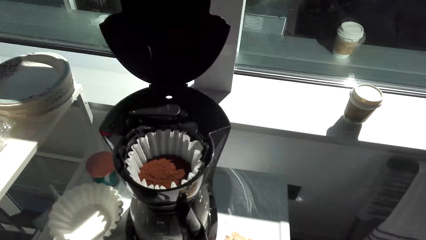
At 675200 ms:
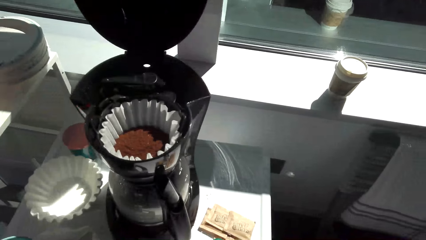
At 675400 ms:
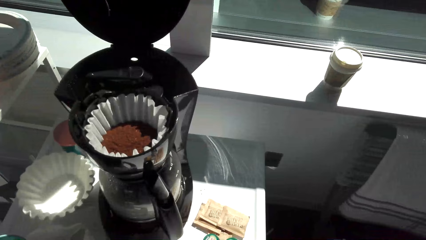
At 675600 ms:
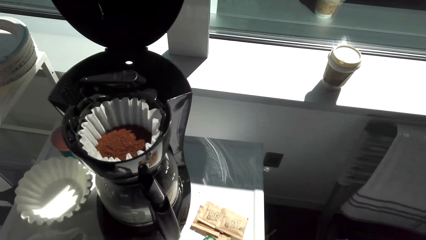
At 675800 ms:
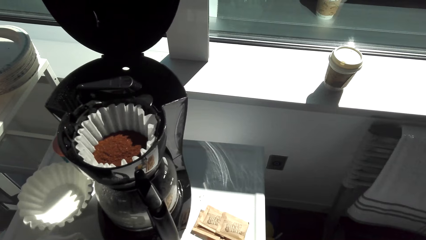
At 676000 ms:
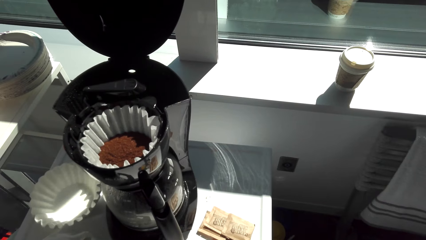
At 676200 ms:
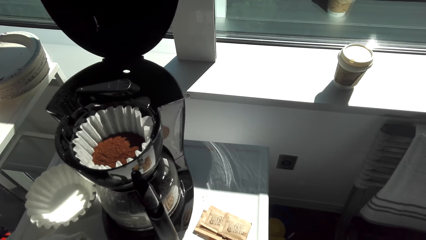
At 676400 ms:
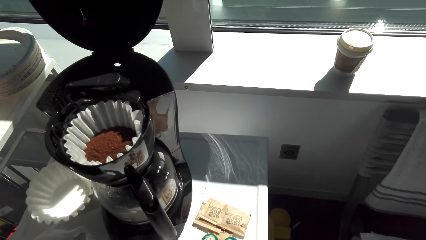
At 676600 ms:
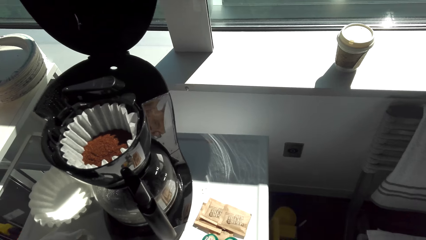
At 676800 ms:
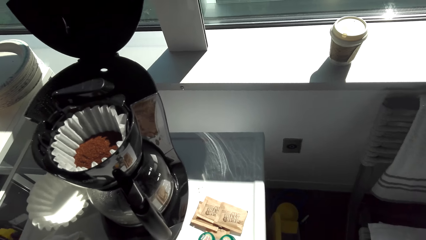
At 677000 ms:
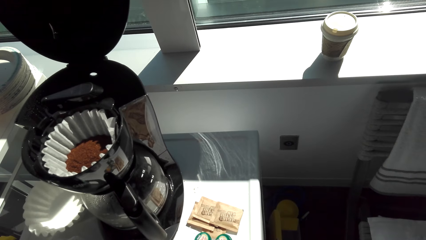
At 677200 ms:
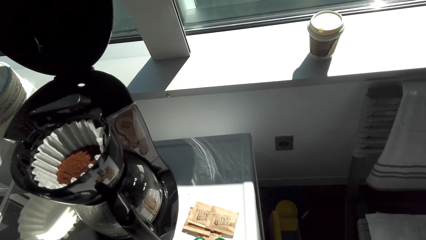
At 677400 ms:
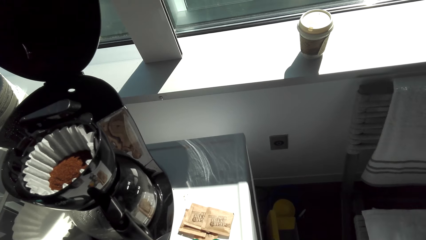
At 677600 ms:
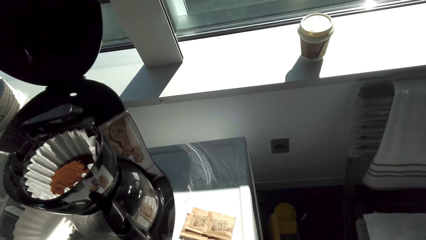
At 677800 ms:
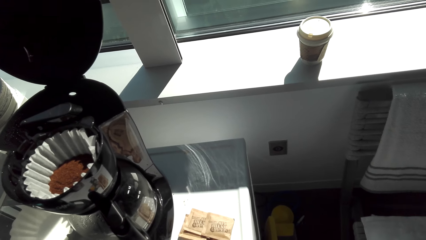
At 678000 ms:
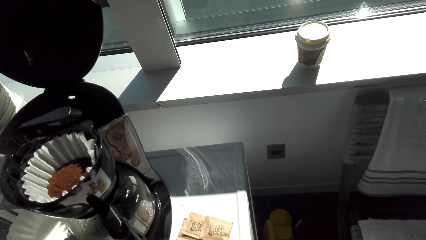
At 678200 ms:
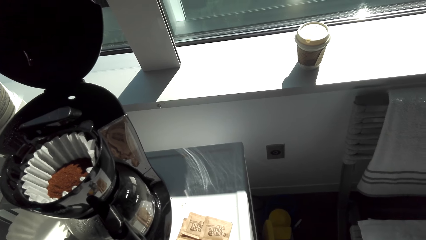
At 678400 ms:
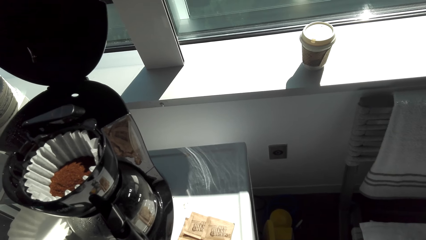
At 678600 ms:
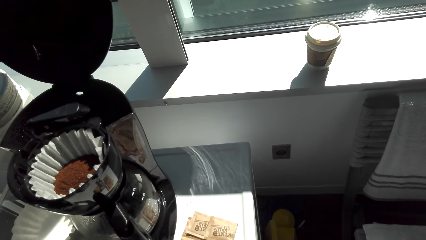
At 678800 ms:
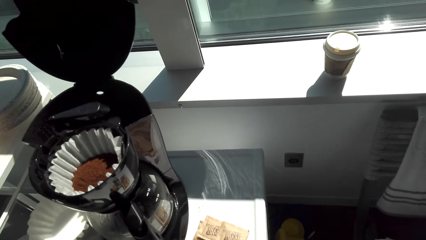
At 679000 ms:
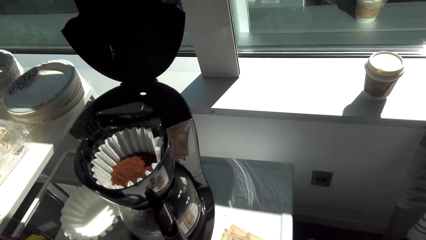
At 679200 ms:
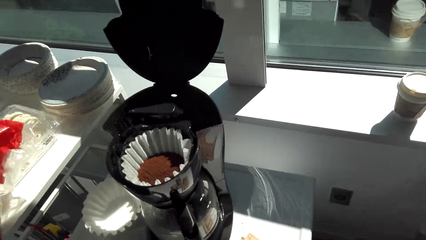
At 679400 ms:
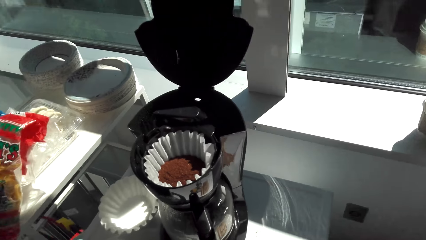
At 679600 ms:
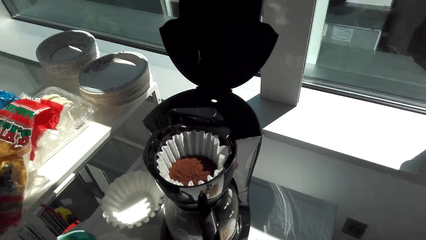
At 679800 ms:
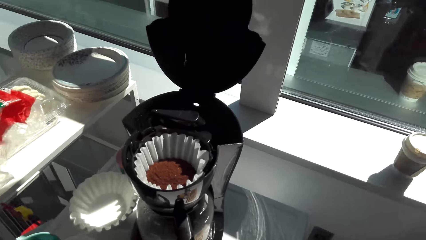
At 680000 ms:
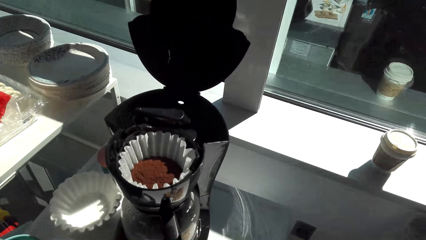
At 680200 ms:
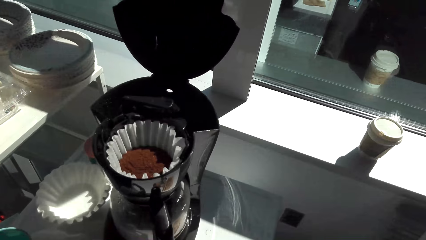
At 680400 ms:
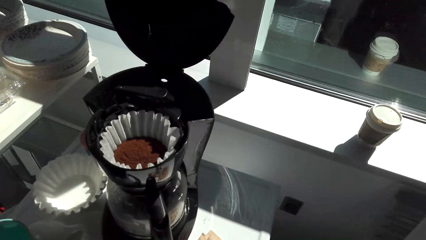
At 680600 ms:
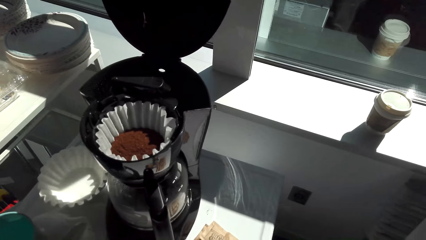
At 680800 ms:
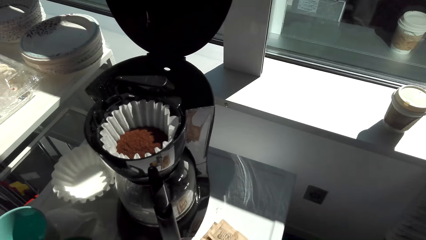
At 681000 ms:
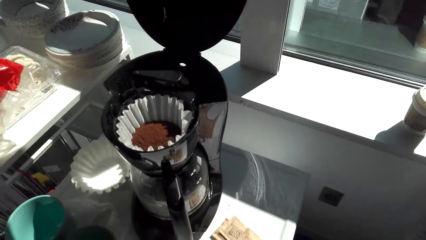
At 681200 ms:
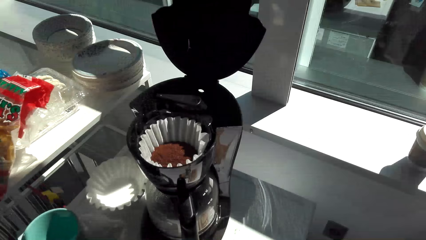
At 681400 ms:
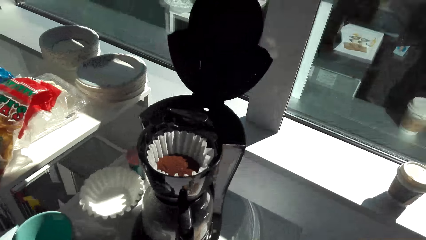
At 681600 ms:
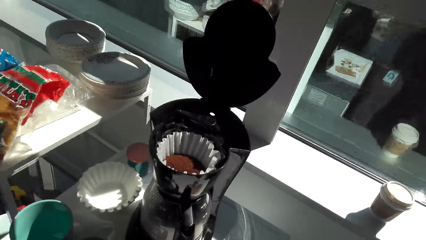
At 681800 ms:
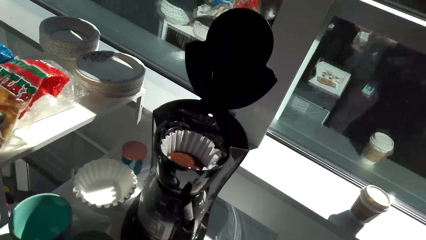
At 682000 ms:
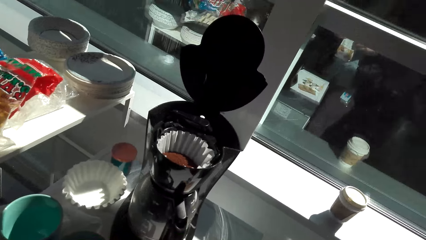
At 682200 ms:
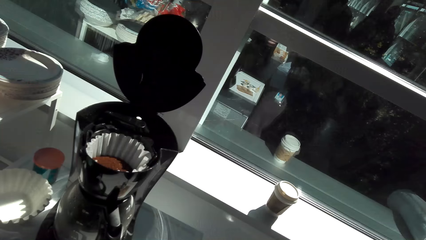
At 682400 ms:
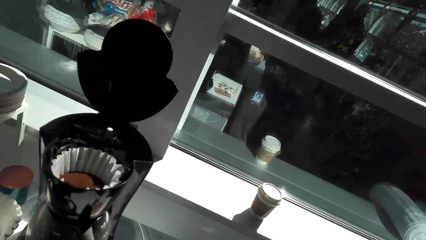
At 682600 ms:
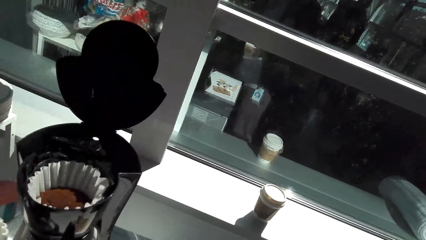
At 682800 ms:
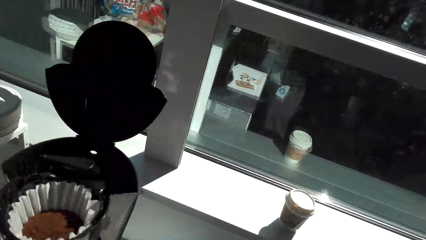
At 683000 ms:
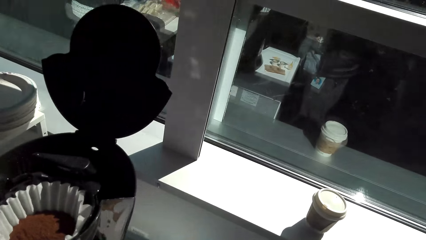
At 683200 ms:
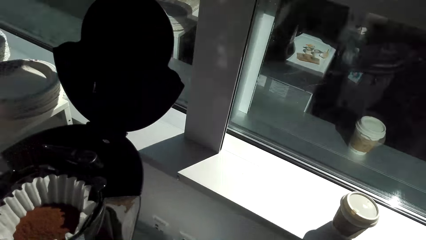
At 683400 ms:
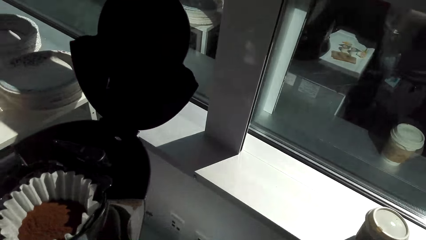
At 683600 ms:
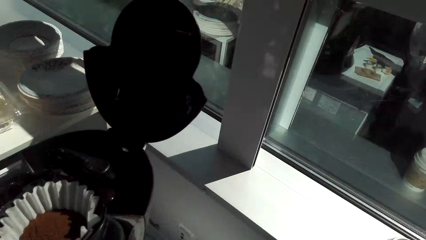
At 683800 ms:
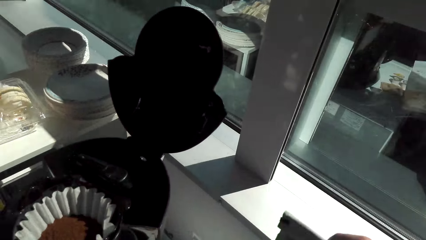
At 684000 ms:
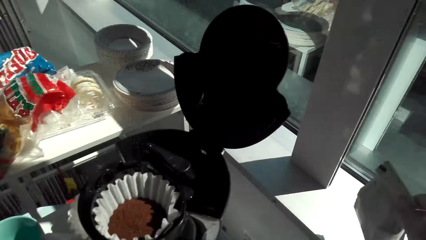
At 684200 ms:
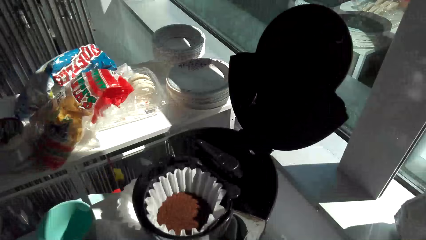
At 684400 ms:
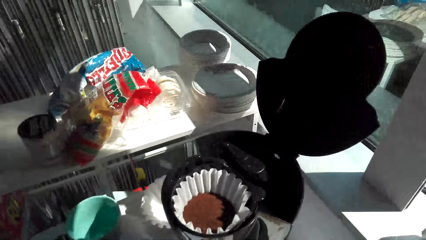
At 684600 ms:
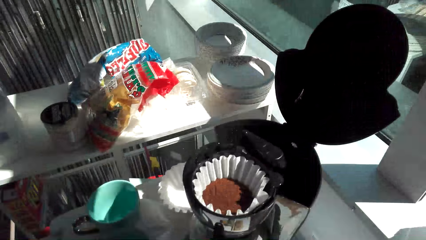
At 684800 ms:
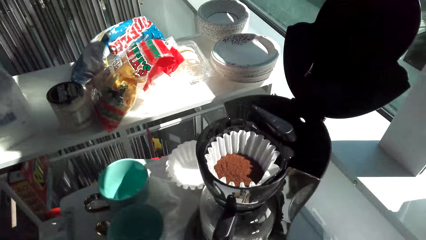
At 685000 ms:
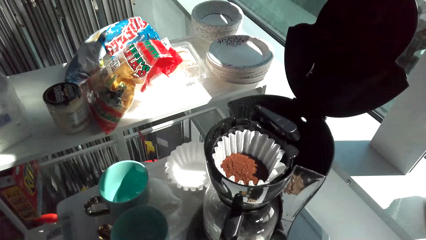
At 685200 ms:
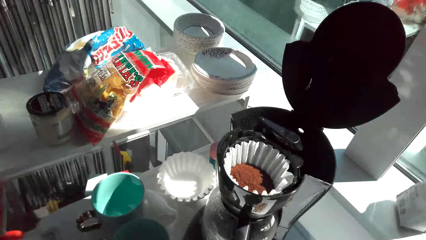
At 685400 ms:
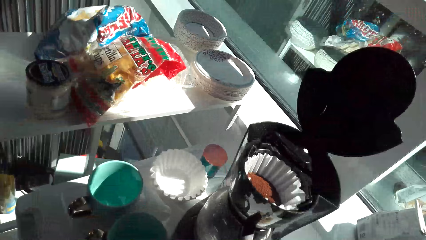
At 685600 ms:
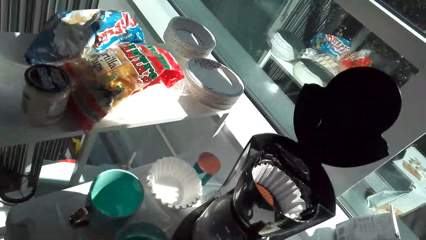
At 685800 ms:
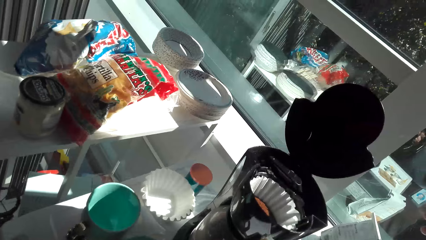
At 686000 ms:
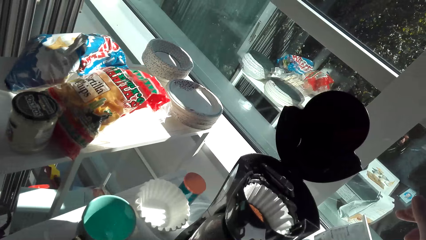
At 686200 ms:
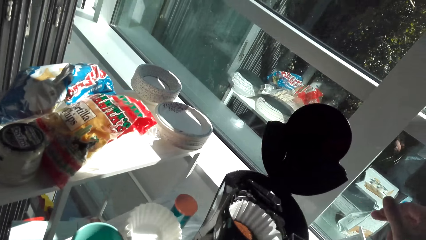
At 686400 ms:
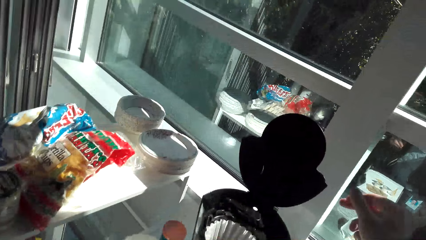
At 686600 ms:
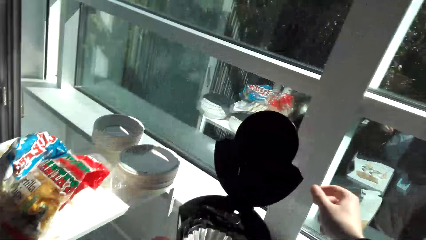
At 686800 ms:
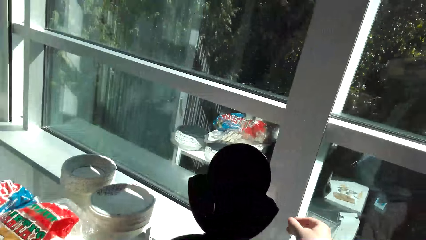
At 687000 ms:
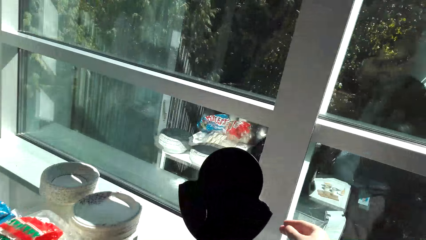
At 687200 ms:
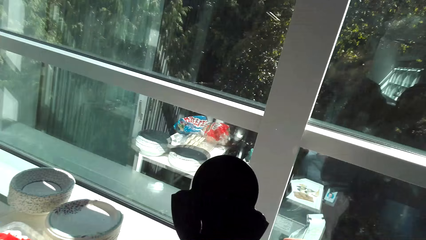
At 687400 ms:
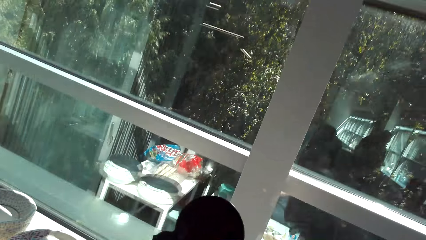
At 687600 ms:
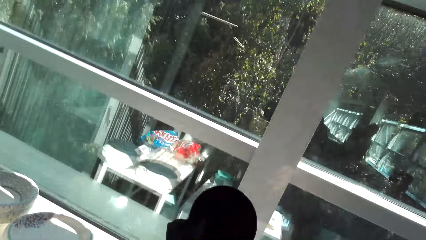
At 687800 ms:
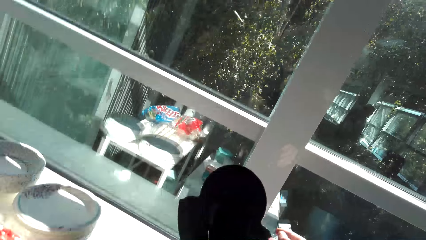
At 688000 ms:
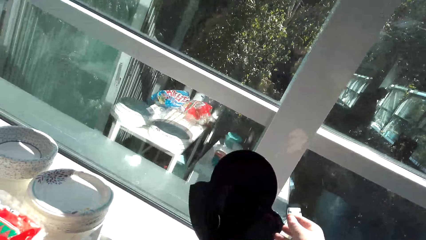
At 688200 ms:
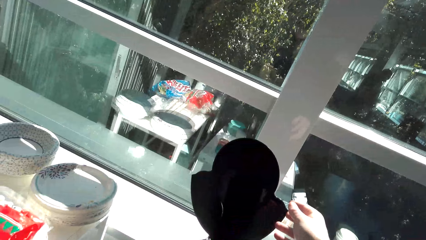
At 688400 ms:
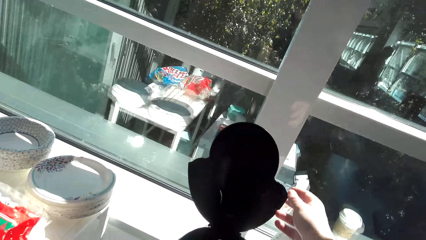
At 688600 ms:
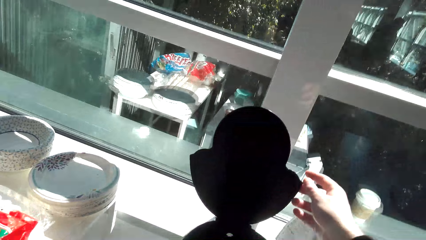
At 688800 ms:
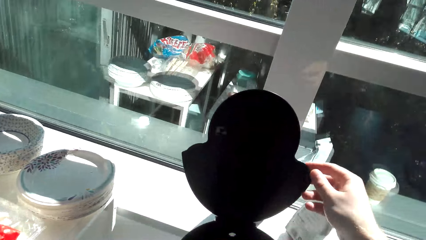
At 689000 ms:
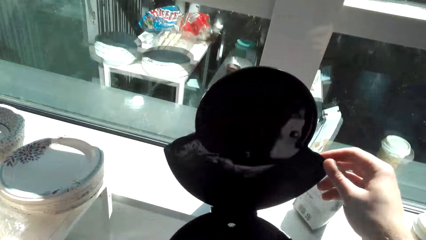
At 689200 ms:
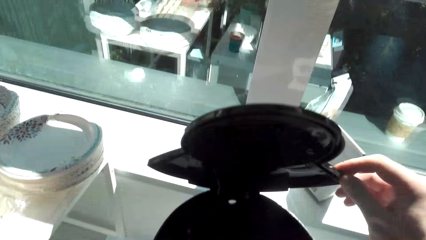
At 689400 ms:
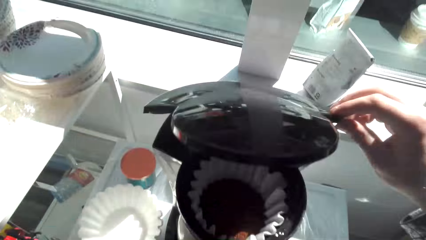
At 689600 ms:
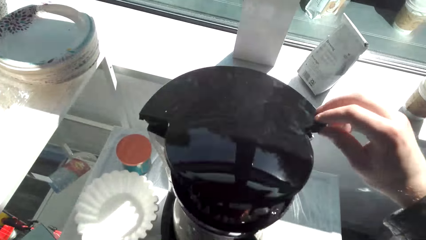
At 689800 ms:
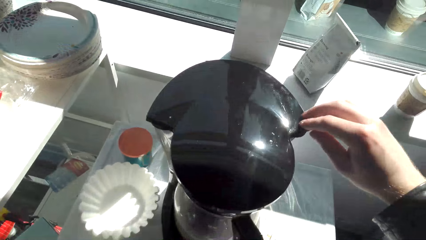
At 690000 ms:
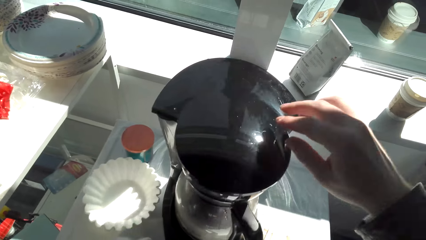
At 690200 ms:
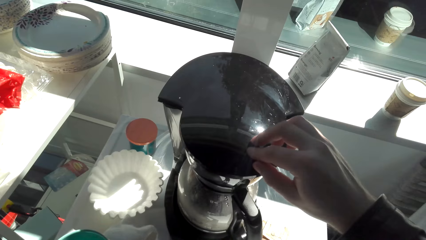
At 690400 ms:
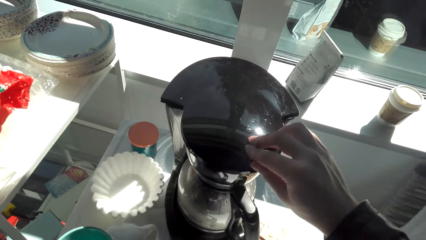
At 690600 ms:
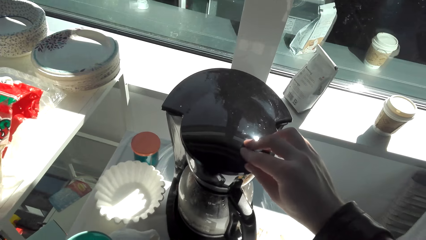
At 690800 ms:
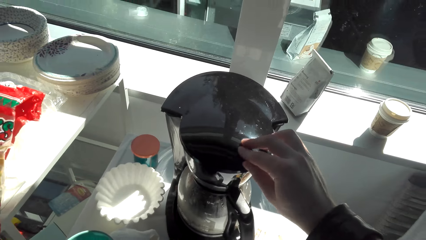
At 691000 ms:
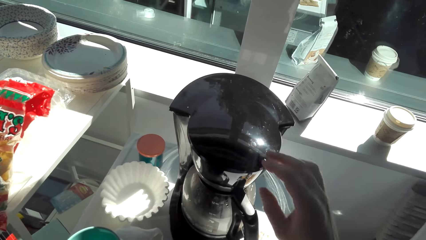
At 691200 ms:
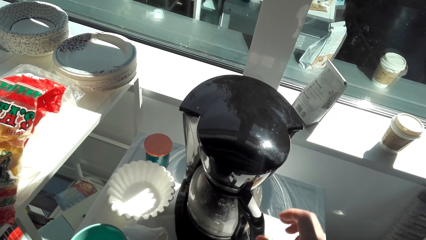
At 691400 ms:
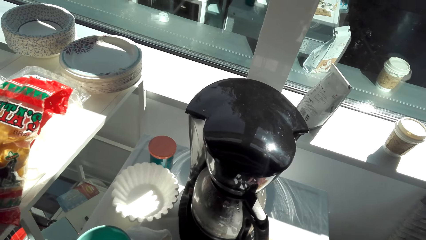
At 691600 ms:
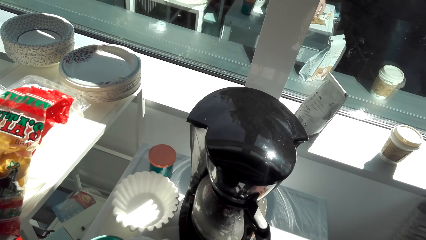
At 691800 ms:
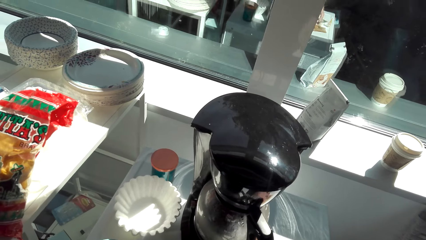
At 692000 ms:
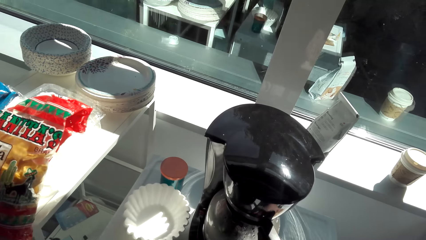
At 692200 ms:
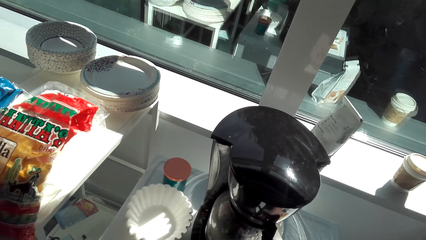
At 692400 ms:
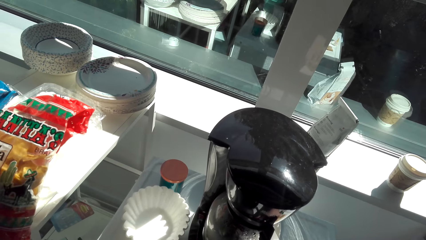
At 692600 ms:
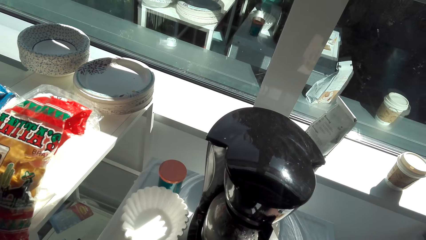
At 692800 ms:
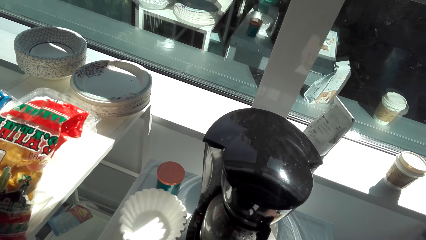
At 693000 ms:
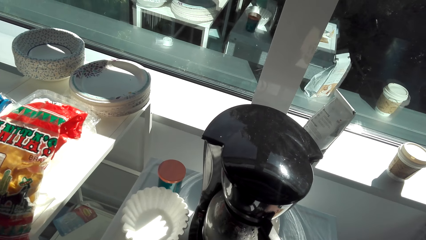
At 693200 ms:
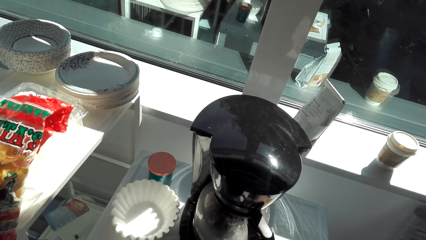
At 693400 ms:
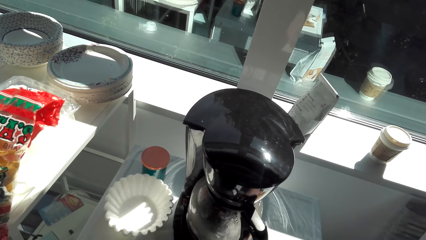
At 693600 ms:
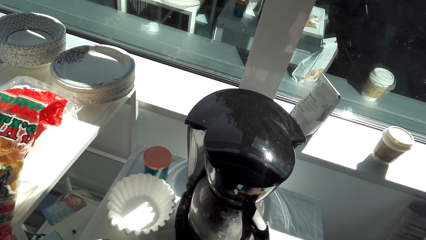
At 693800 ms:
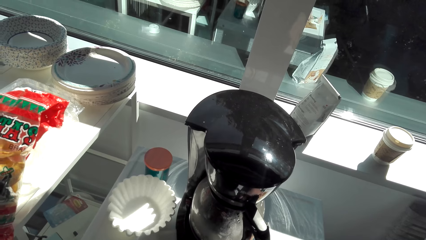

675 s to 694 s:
The camera wearer looks around. They close the coffee maker top. They look at the coffee maker.
